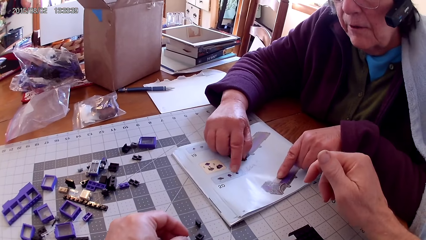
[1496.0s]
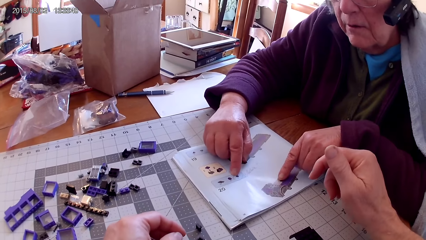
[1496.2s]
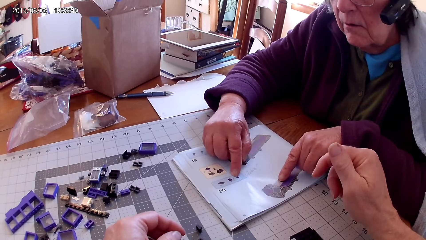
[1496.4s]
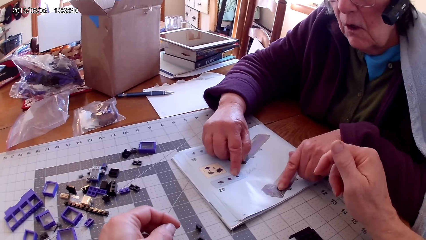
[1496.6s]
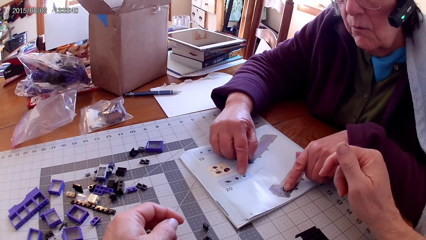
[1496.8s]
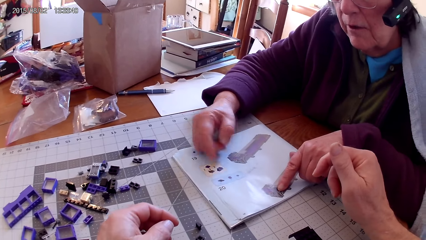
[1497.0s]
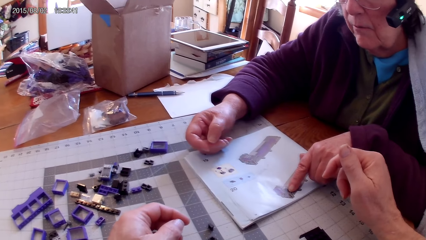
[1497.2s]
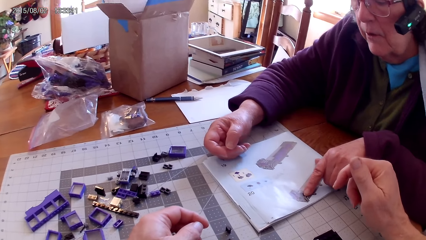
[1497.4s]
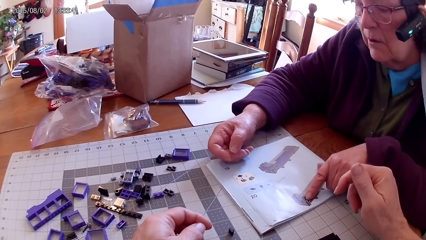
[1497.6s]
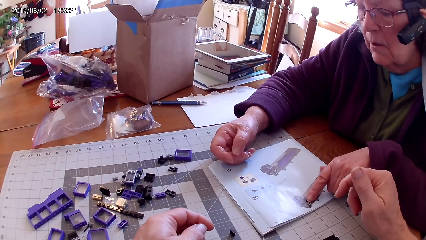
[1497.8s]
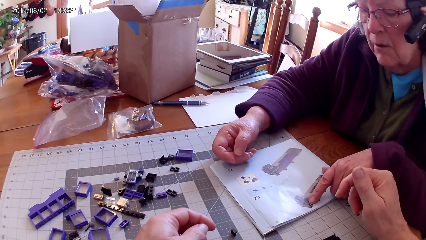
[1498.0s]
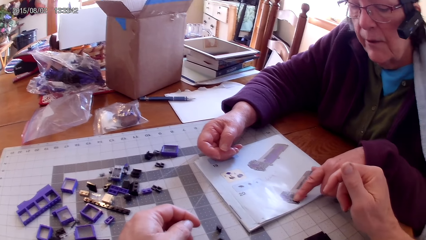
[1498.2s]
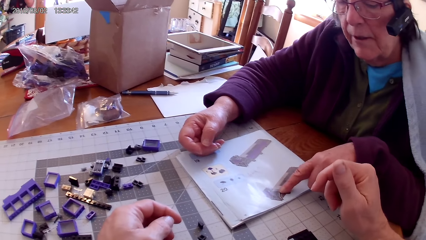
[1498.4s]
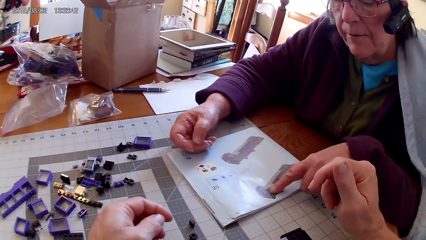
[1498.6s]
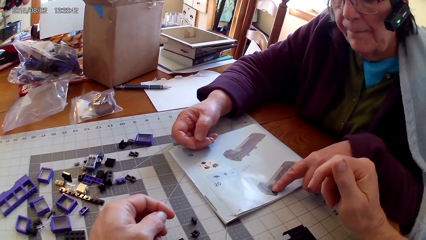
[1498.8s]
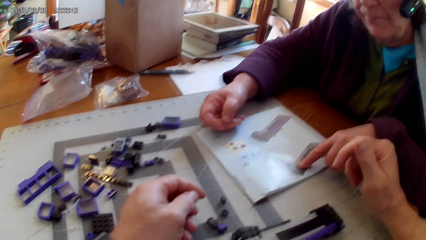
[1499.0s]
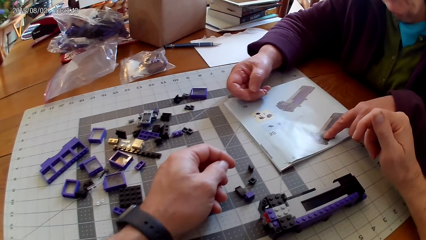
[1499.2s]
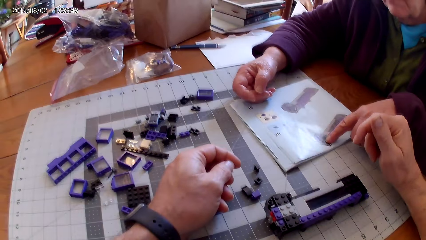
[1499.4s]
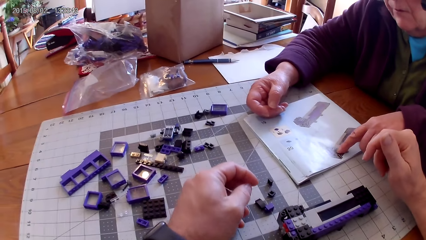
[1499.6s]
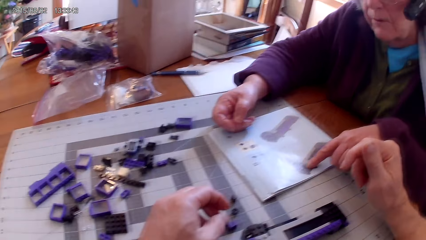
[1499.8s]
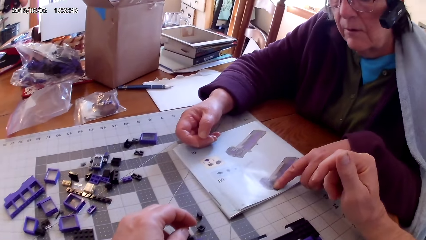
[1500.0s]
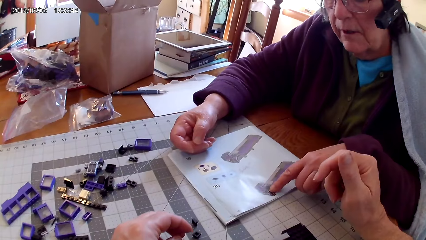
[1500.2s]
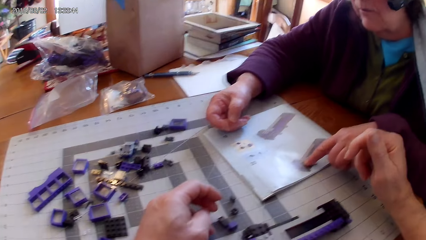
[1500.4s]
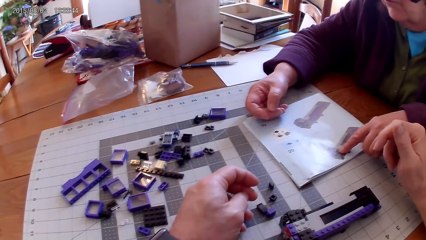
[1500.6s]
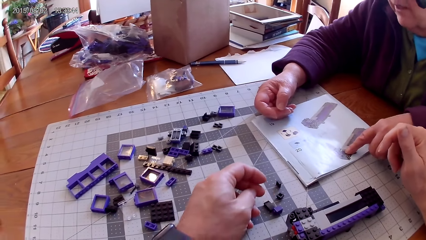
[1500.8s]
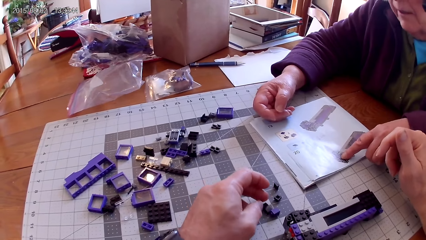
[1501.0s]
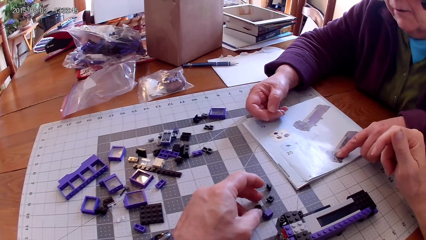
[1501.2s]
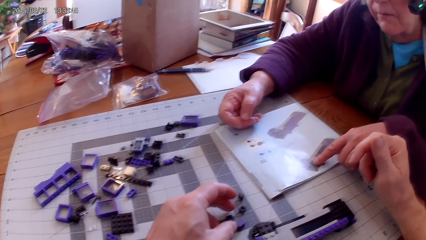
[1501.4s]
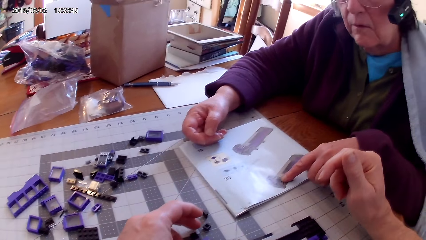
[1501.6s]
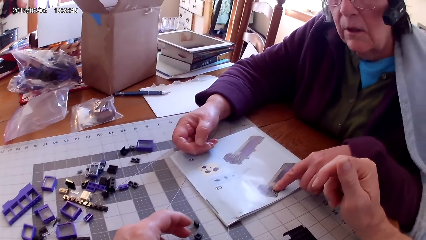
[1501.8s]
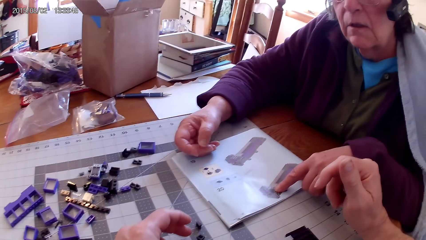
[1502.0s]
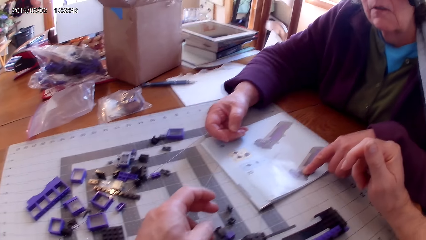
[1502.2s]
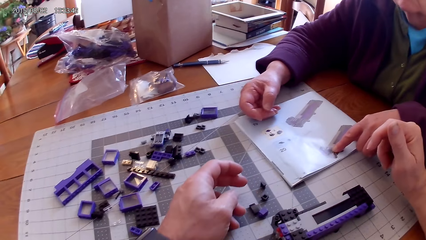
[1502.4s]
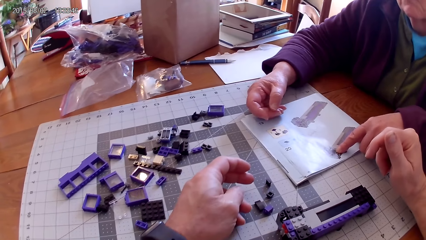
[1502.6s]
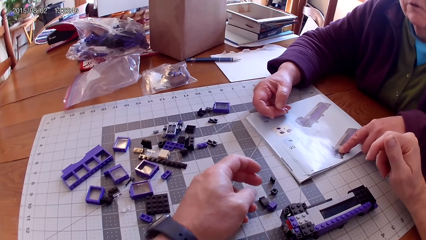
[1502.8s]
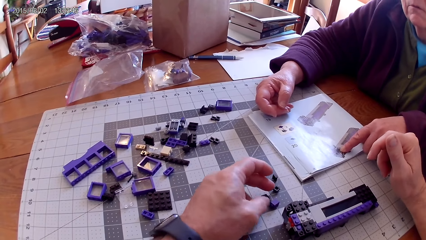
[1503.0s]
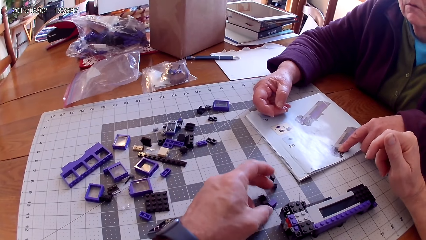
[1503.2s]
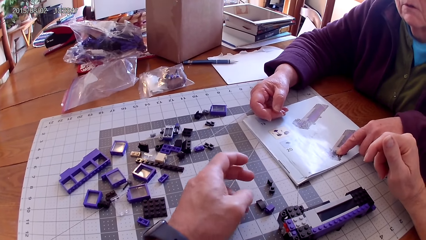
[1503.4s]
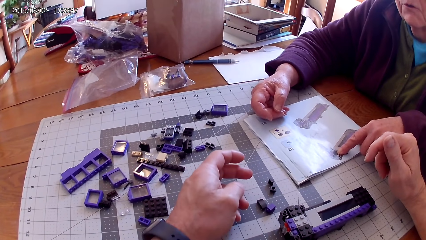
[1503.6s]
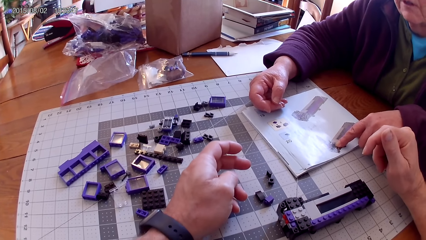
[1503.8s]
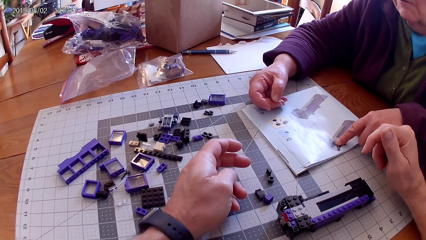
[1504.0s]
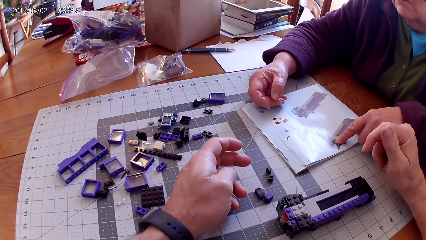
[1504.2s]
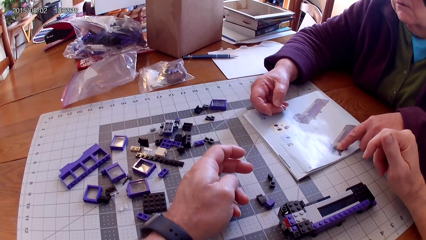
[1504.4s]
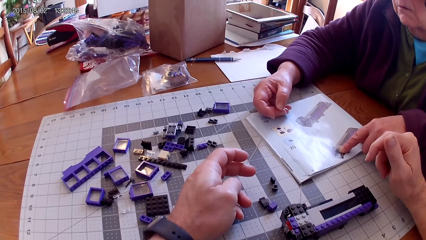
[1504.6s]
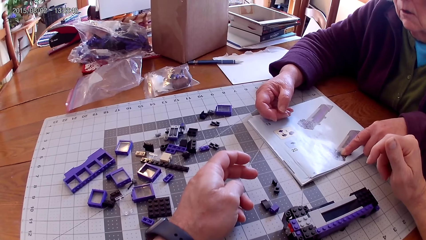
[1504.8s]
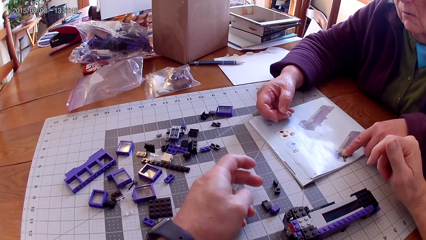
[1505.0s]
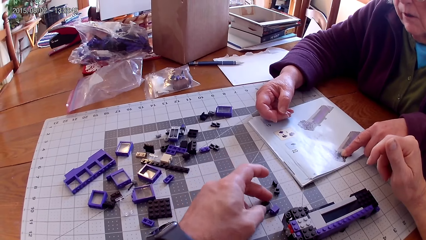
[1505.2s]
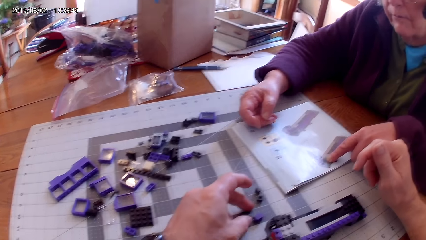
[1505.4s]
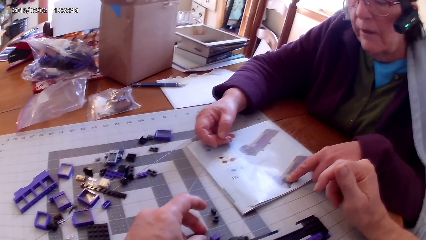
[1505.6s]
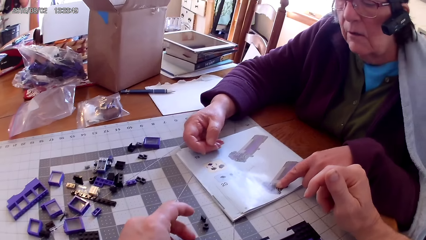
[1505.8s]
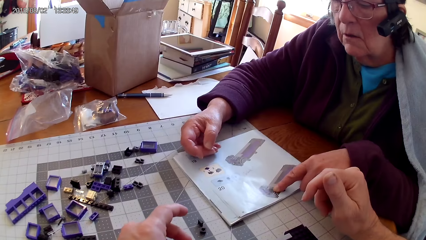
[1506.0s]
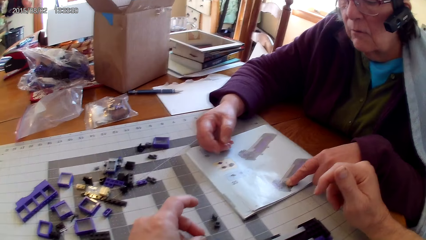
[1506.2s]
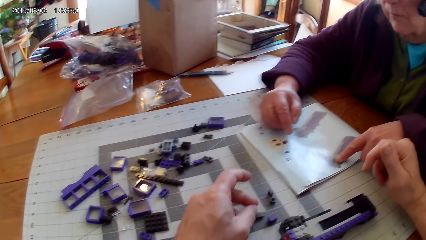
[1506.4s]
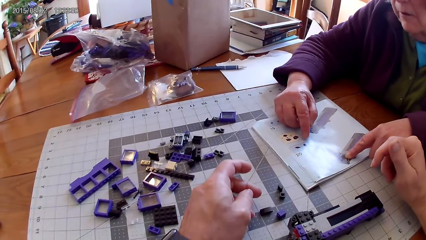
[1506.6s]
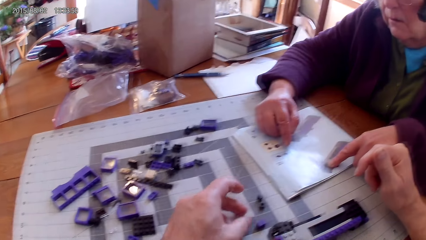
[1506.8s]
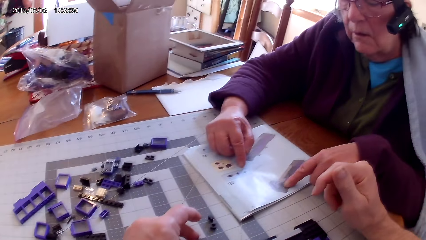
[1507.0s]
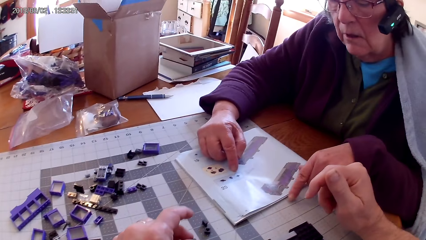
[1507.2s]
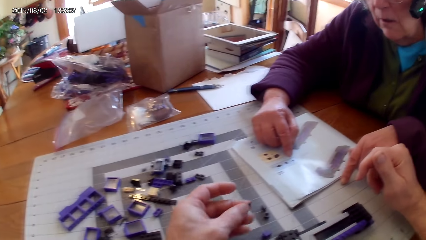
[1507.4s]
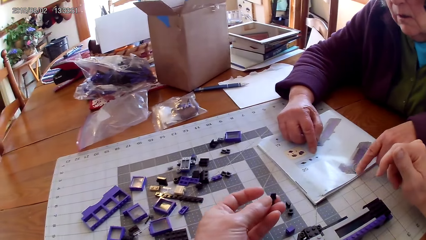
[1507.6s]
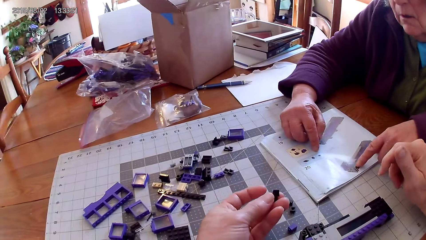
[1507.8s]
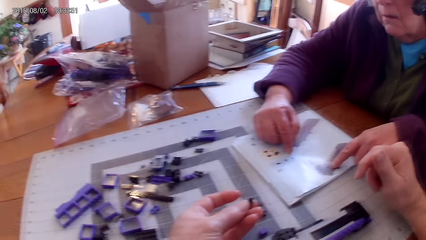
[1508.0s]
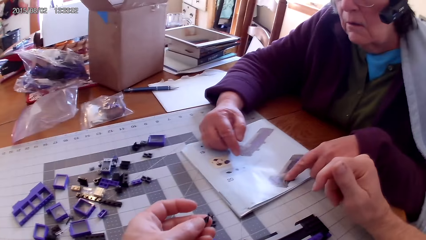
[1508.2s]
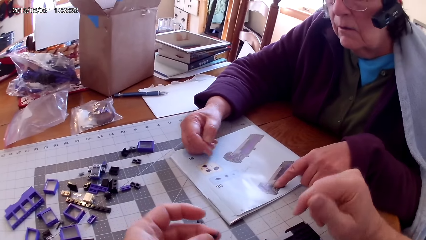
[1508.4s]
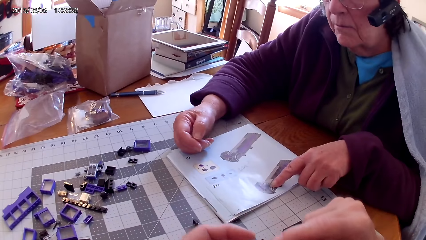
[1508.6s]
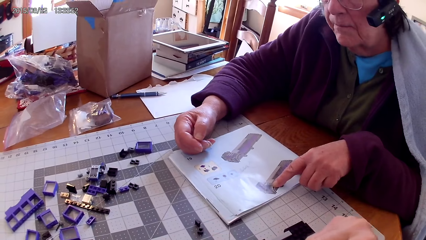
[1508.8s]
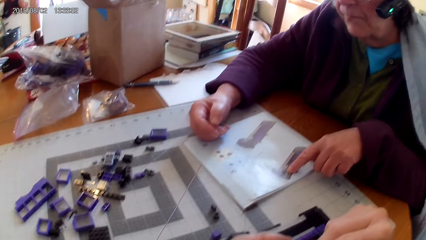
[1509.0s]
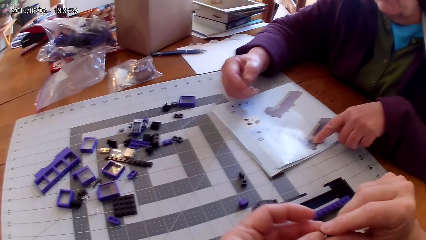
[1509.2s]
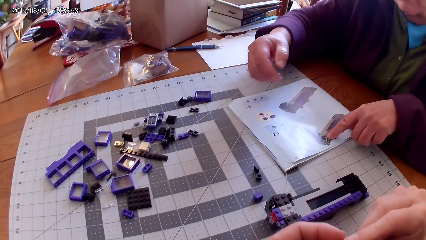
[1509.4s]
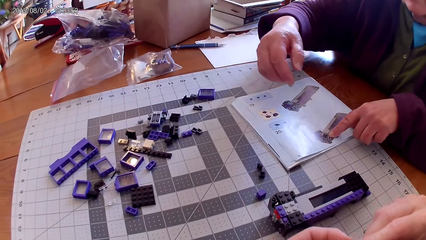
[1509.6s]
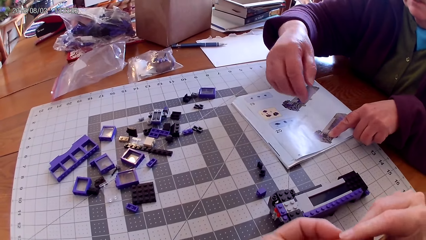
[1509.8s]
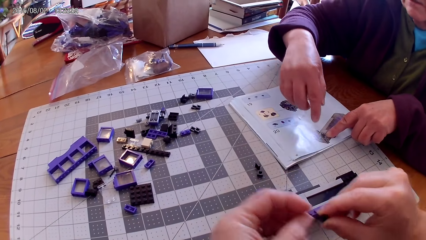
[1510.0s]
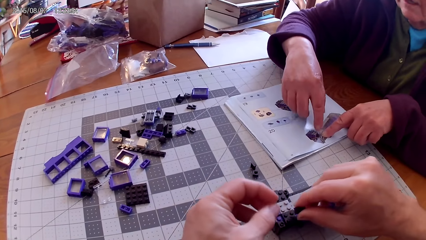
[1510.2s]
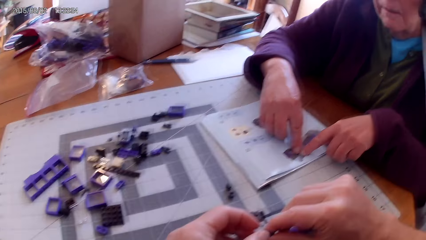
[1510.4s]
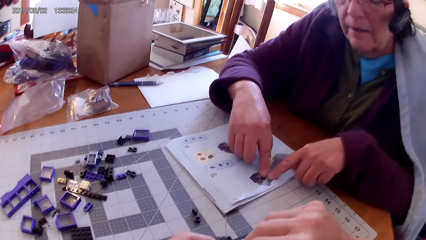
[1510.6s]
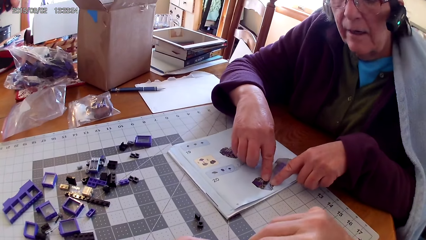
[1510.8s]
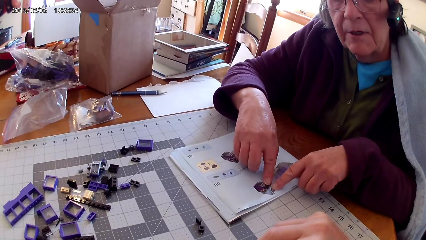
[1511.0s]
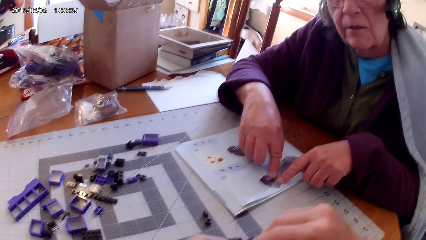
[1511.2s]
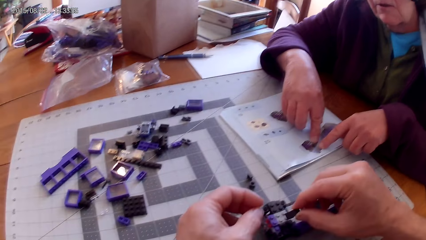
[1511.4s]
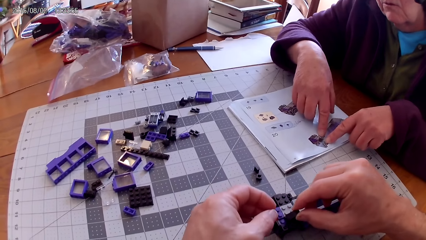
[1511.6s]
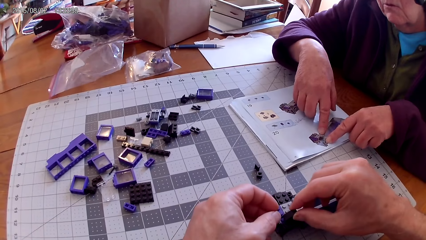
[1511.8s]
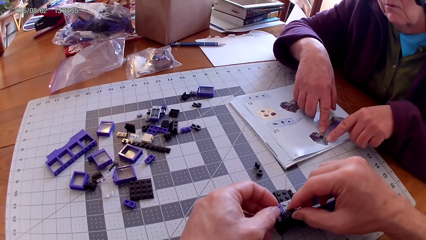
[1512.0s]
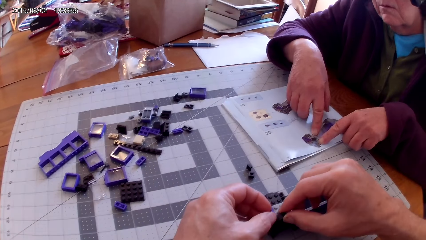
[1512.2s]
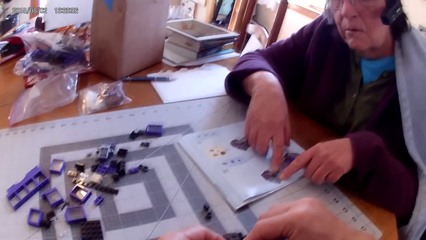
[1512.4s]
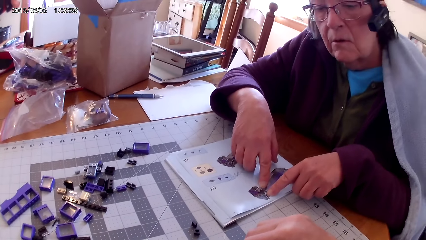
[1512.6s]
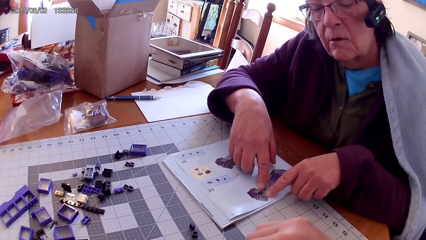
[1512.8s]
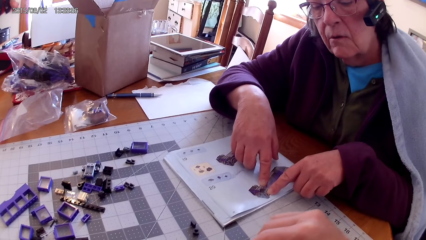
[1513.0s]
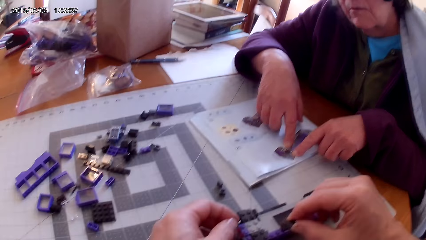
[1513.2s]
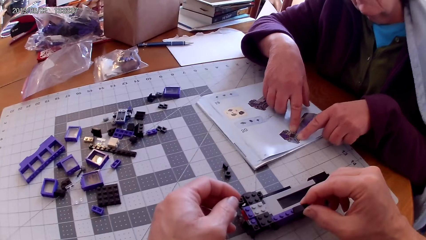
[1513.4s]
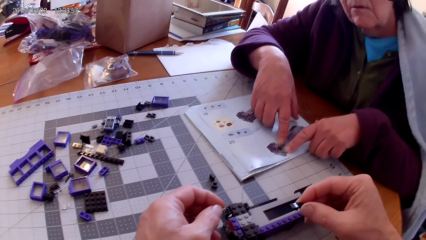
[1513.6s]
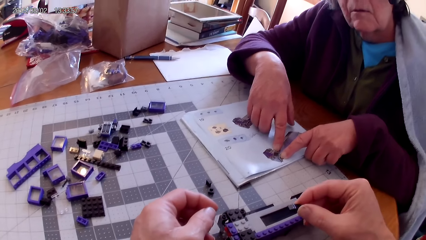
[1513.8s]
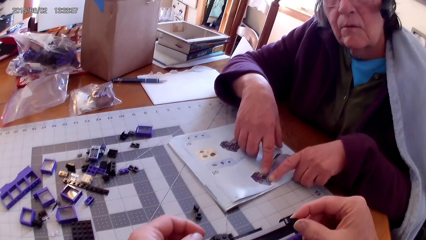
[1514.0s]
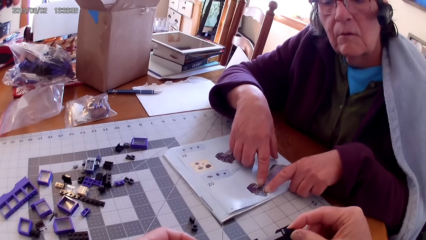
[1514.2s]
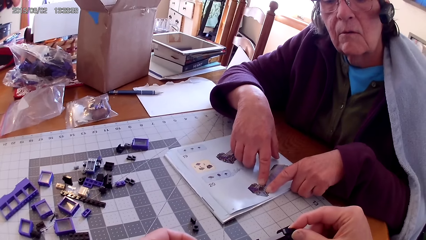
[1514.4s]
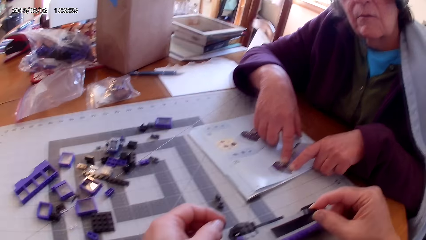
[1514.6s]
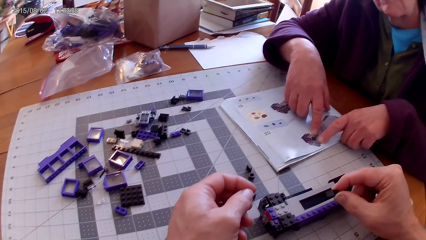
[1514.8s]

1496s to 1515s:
The camera wearer puts the spare part on the table. They look around. A person points at a picture in the manual book. The camera wearer touches the spare parts on the table. The person points at pictures in the manual book with both hands. The camera wearer takes a spare part. They fix the spare parts with both hands. They fix the spare parts in something.
